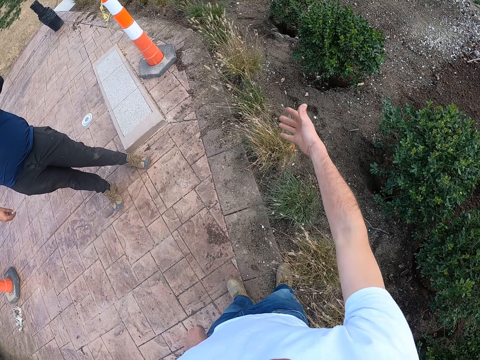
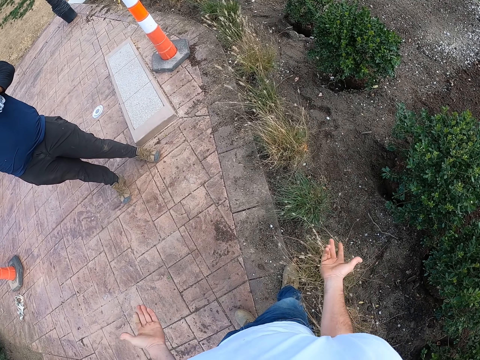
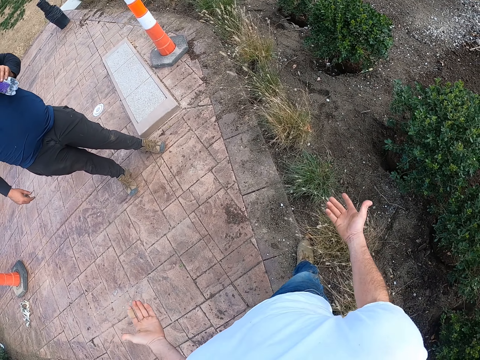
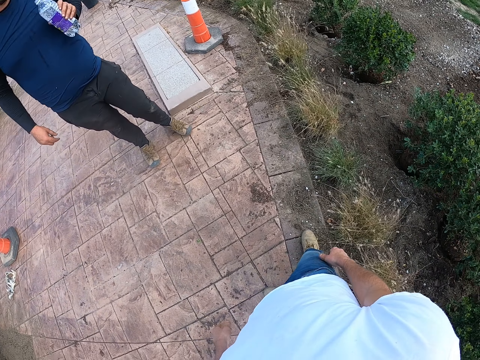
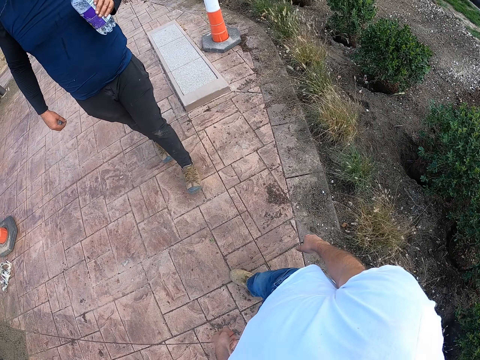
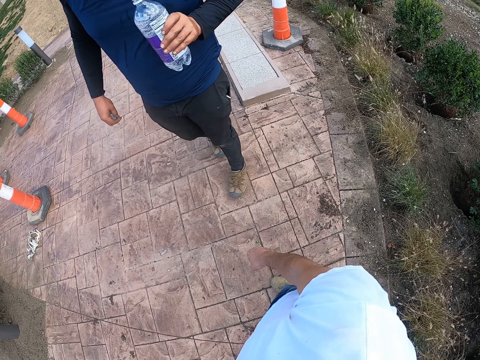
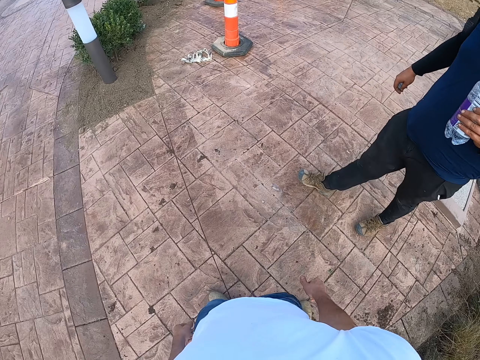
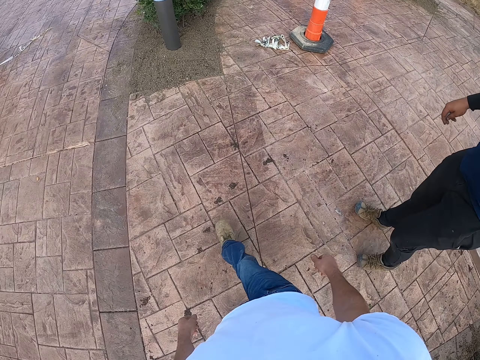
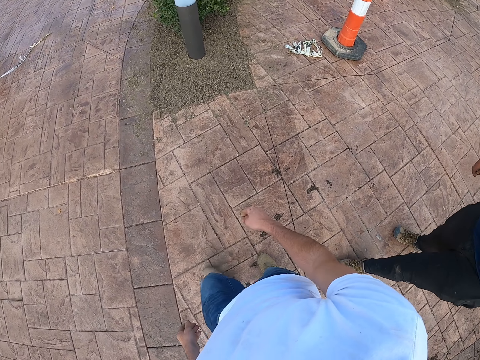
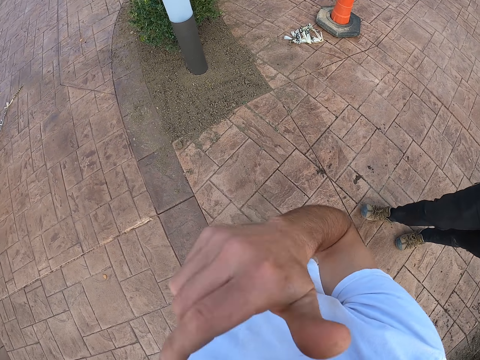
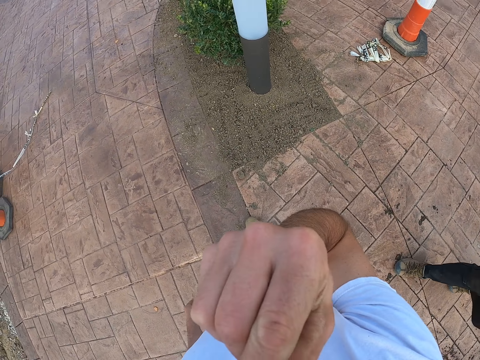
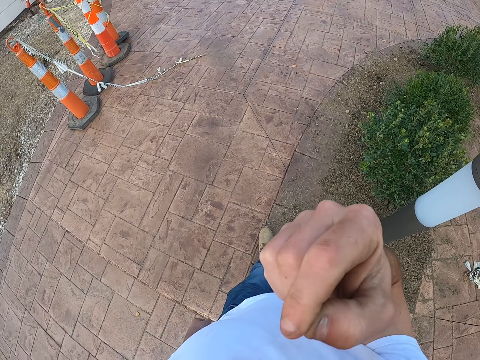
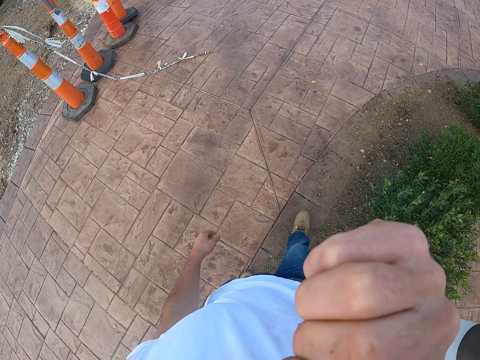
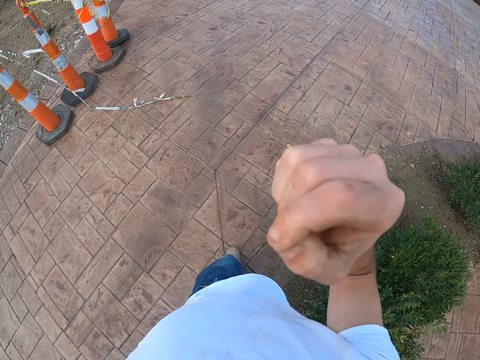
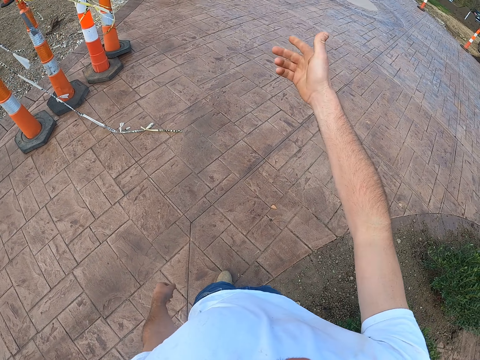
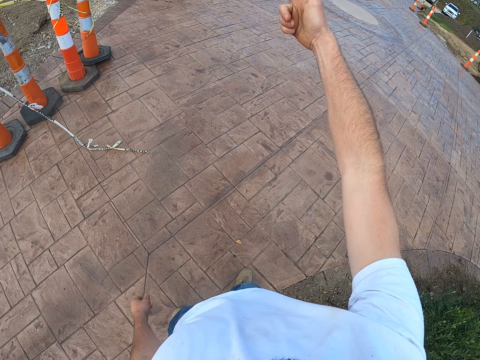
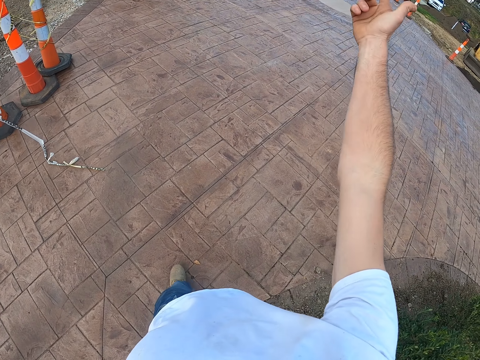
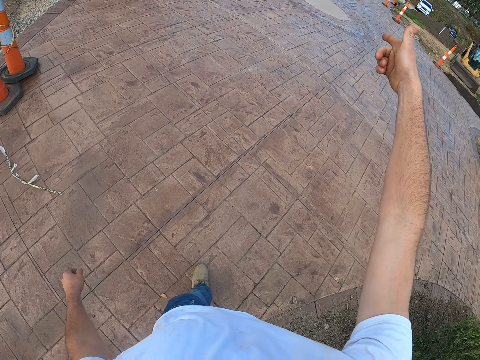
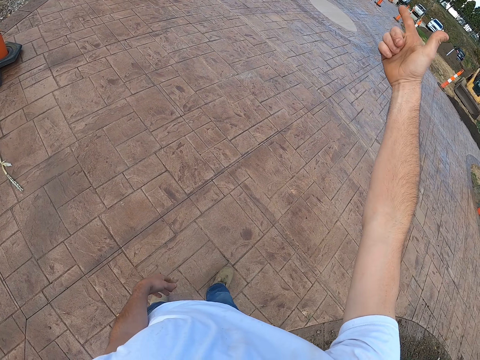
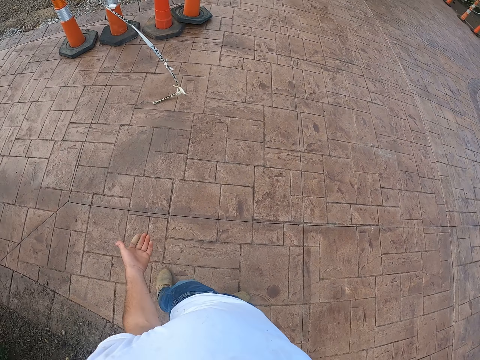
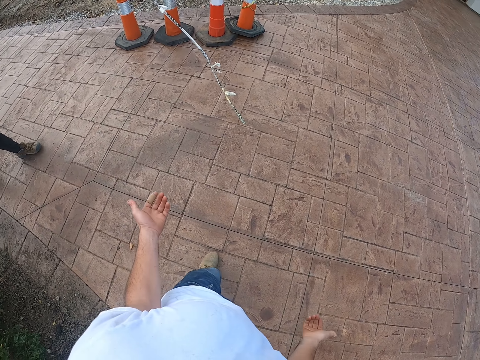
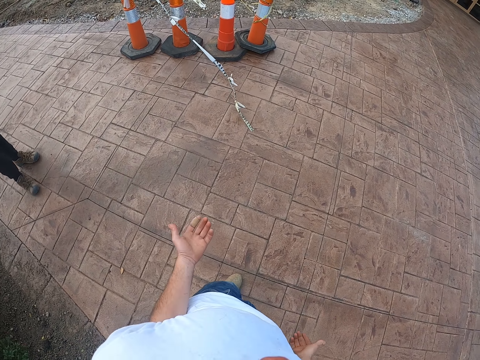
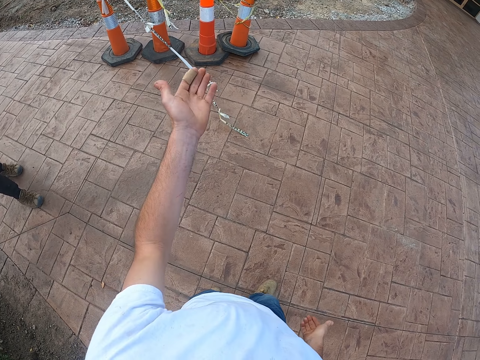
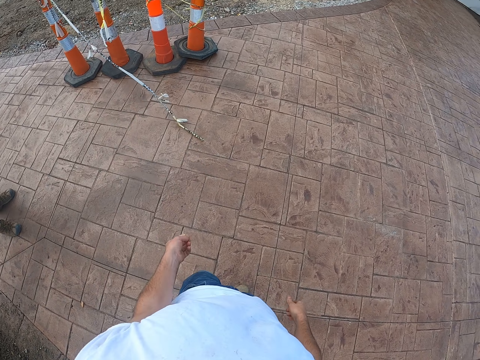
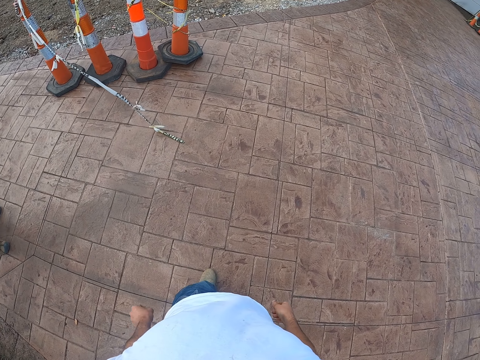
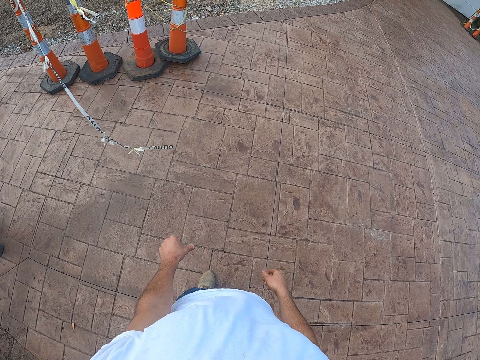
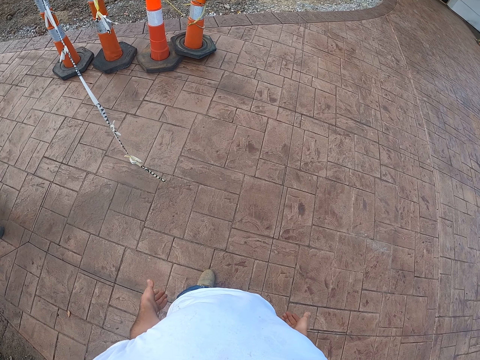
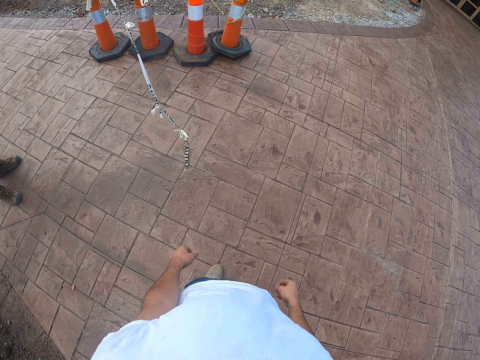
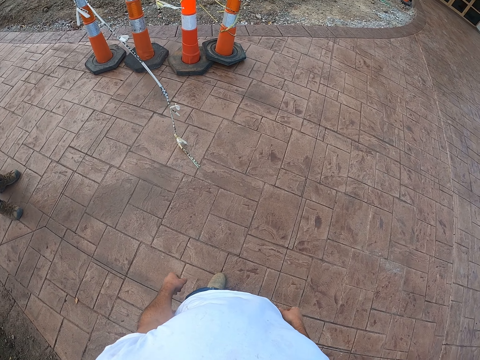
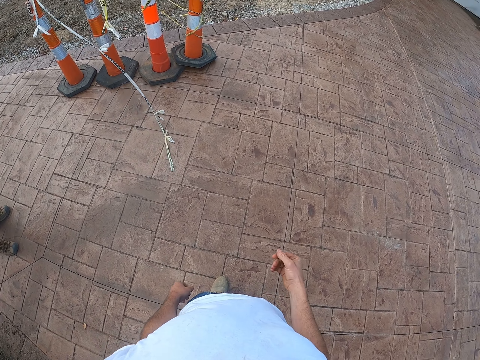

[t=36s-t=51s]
The camera wearer talks to a man. They interact with the man. They touch something. They talk to the man.

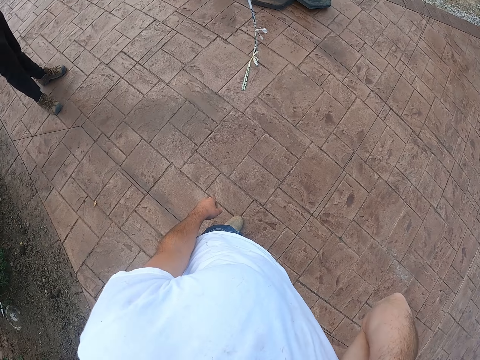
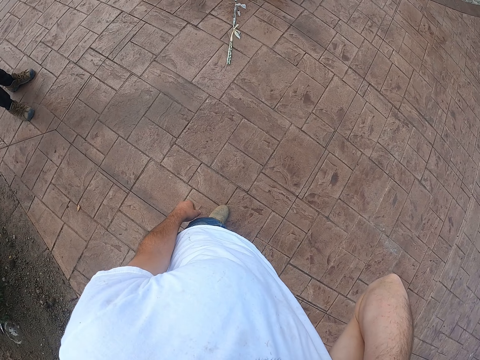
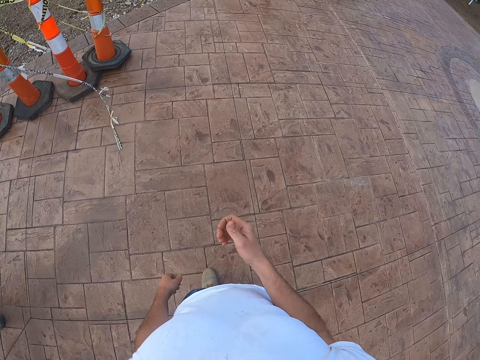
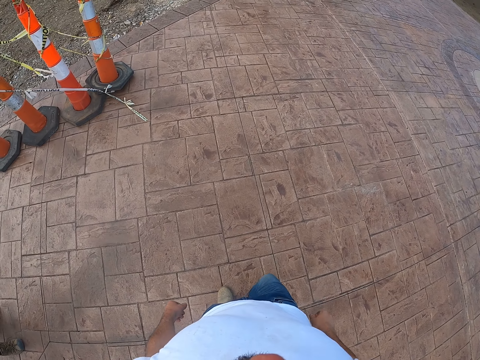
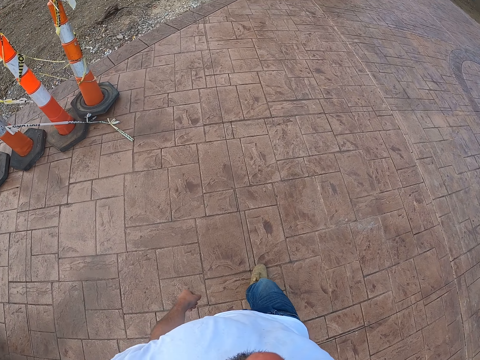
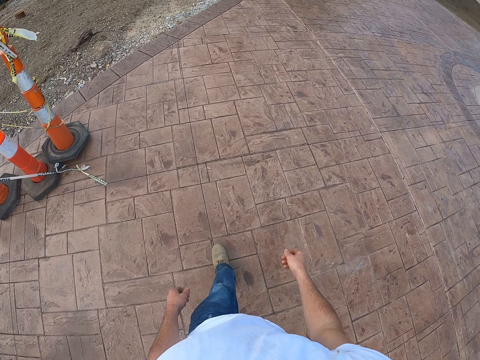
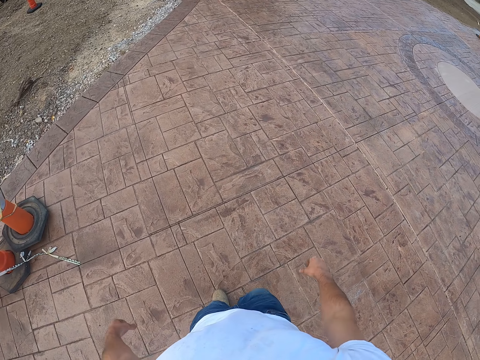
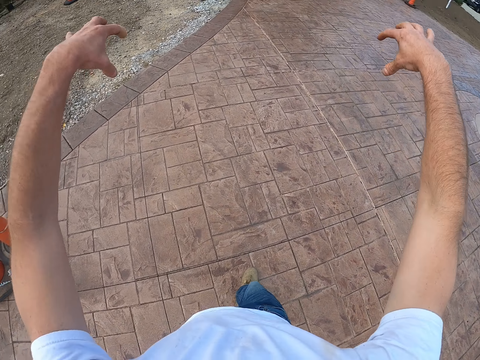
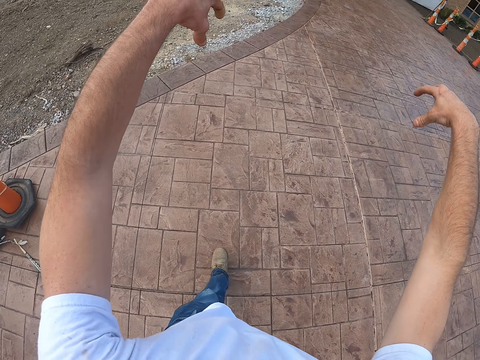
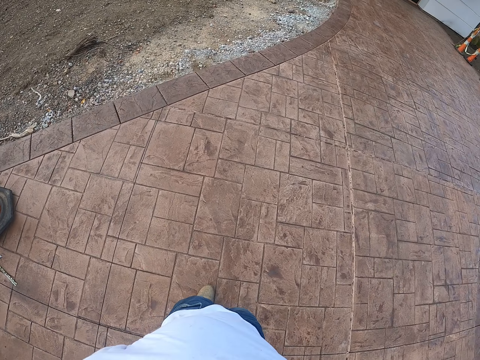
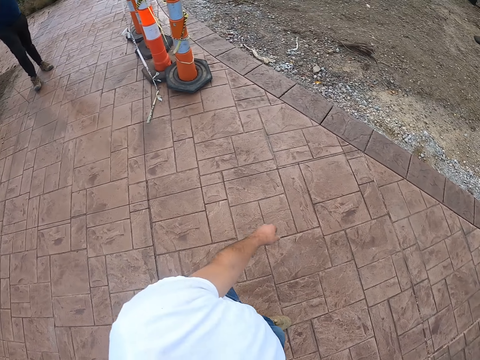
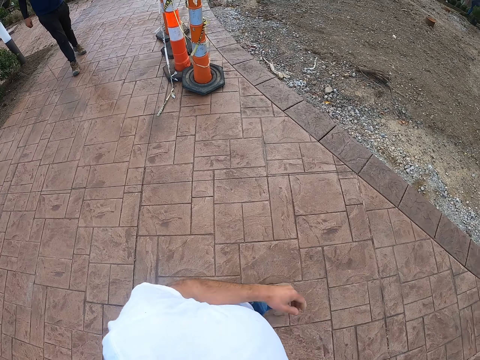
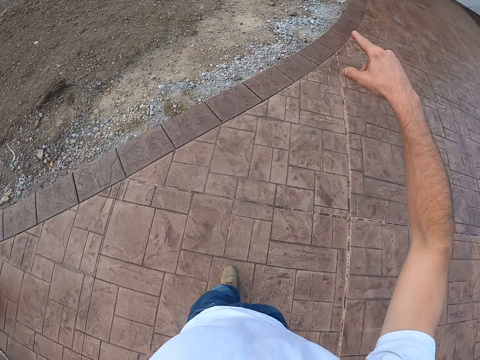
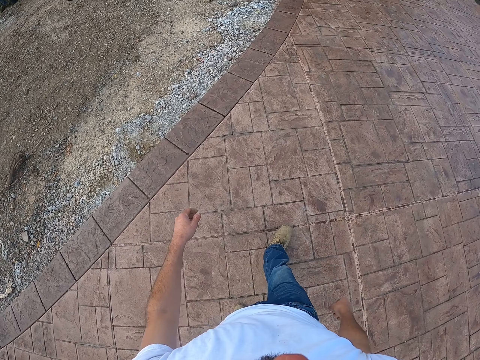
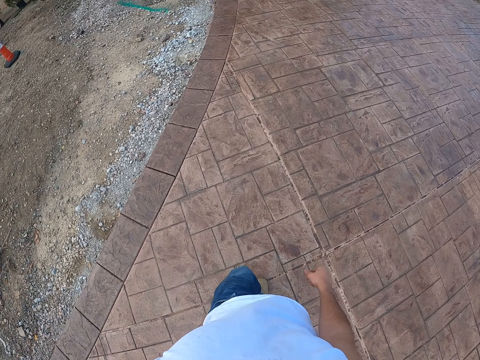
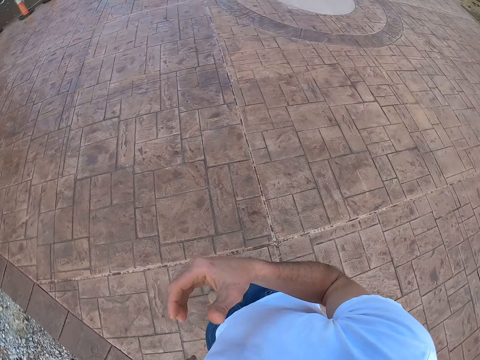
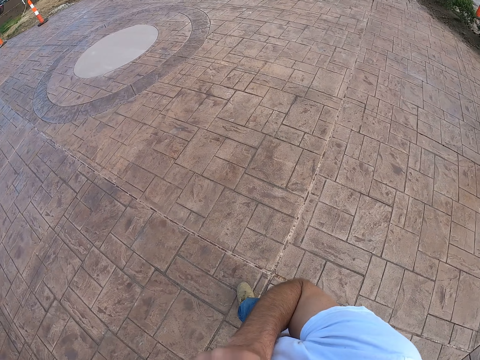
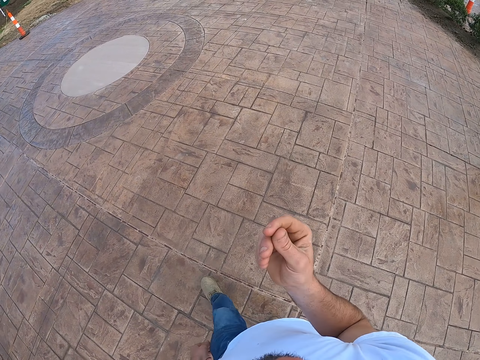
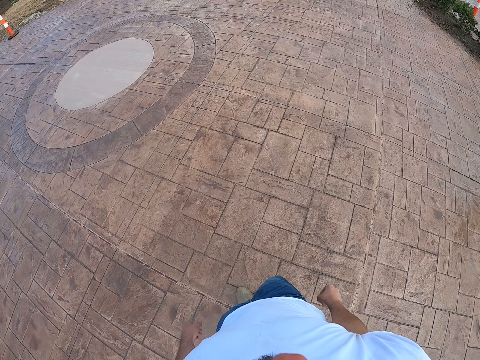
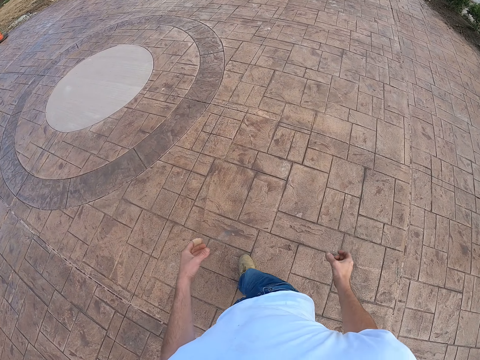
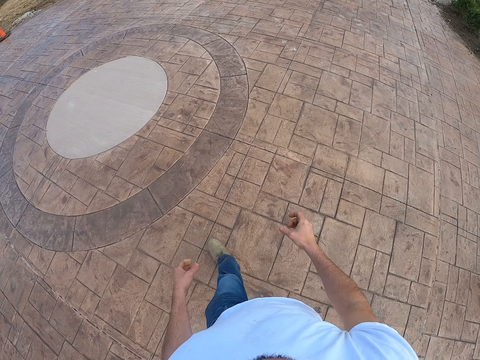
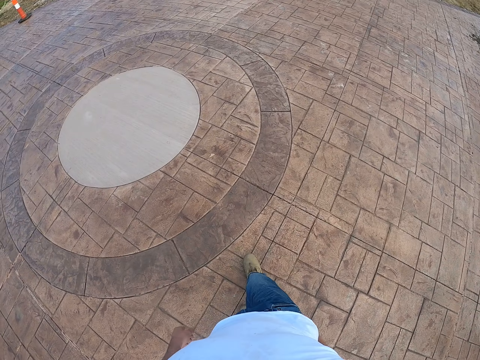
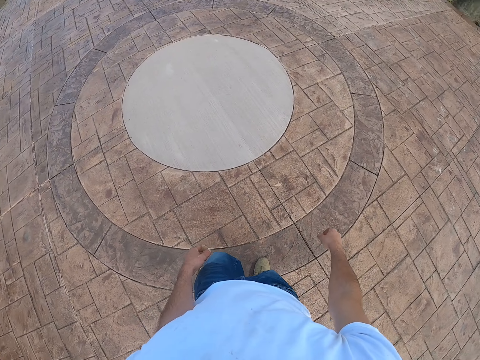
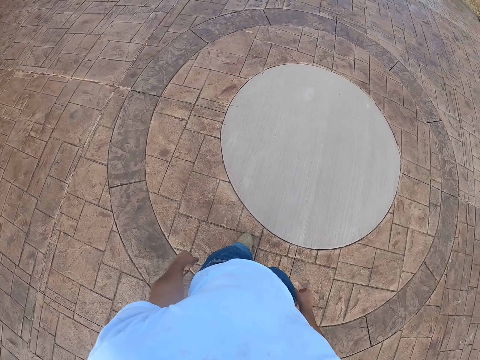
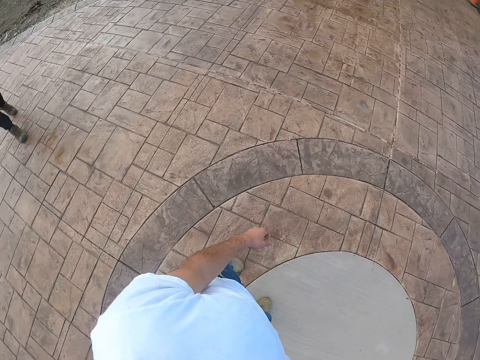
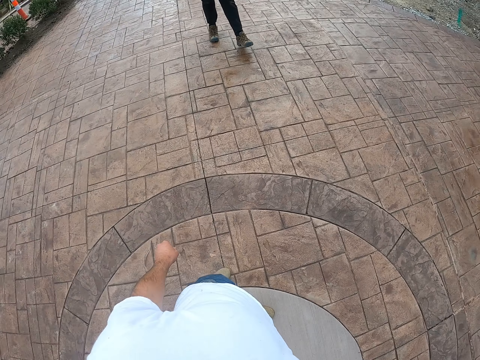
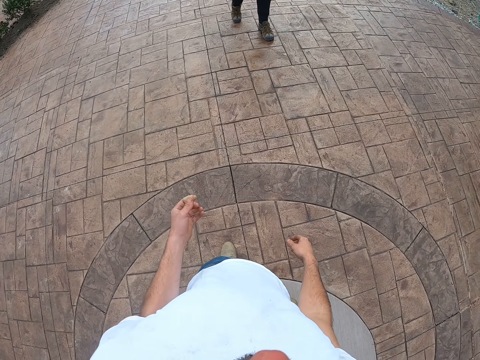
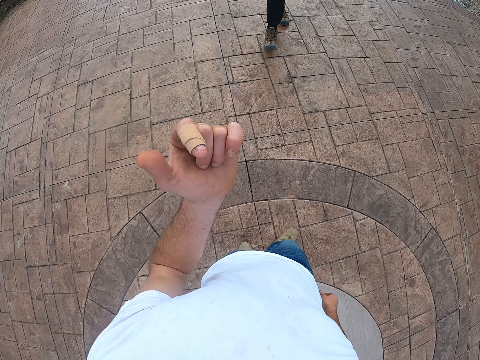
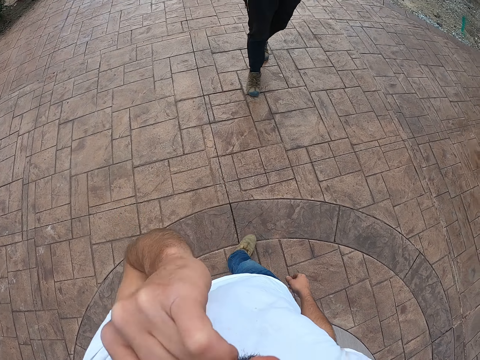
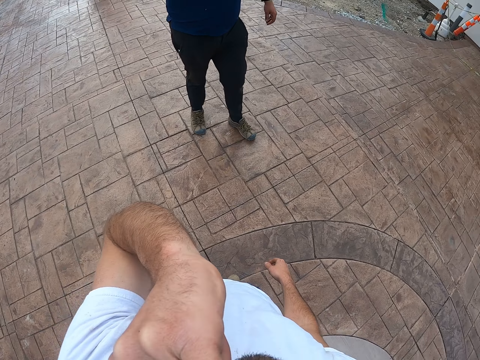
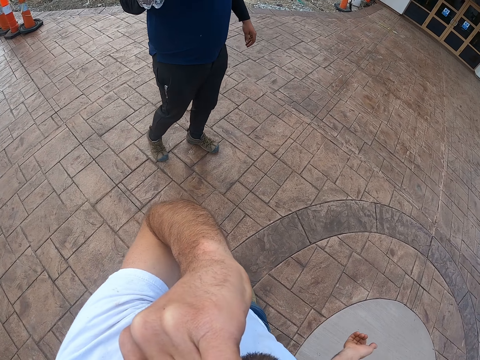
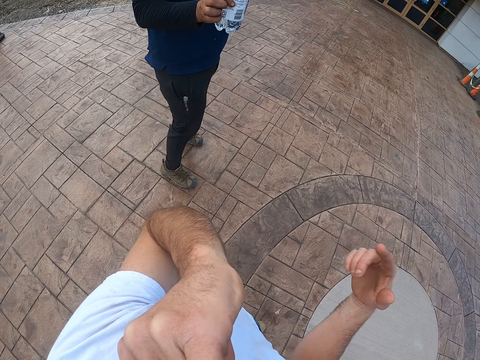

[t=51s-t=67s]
The camera wearer walks. They bite a finger.
